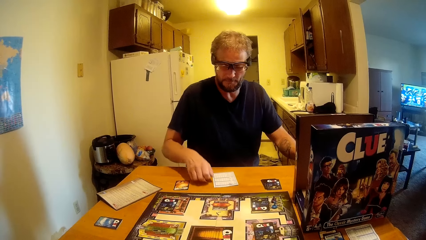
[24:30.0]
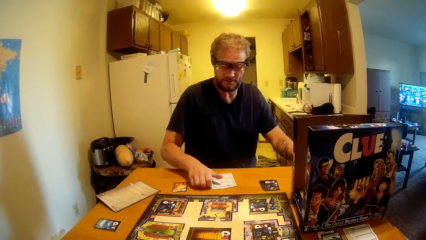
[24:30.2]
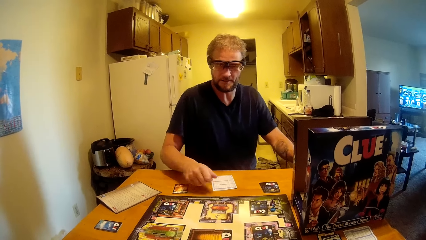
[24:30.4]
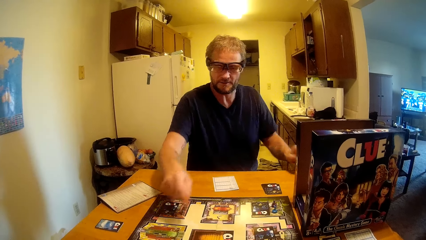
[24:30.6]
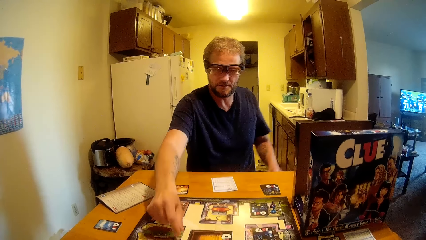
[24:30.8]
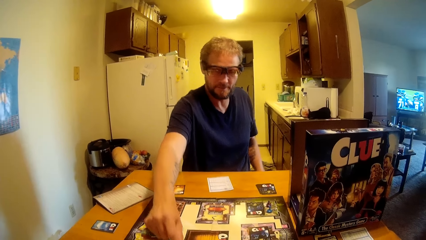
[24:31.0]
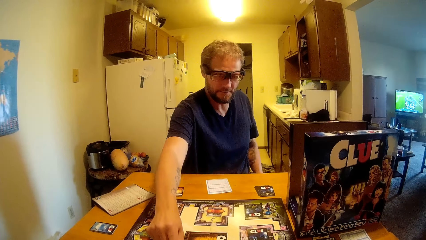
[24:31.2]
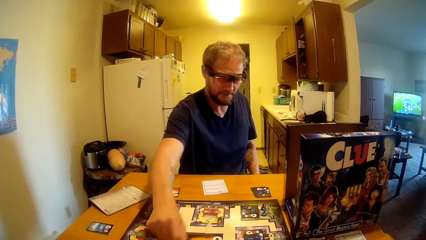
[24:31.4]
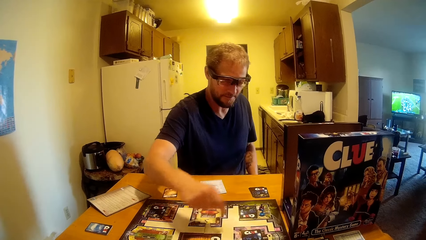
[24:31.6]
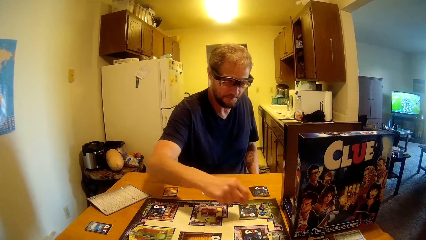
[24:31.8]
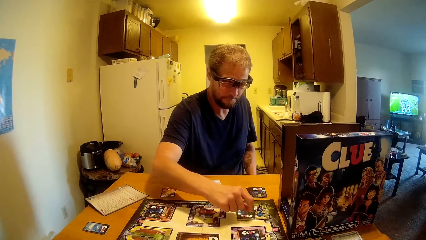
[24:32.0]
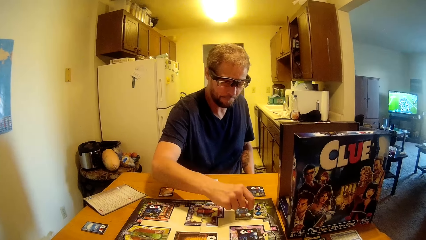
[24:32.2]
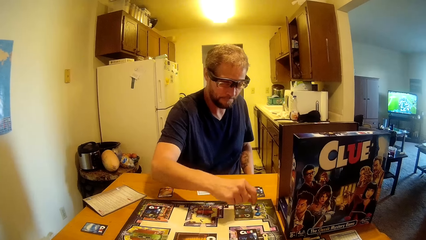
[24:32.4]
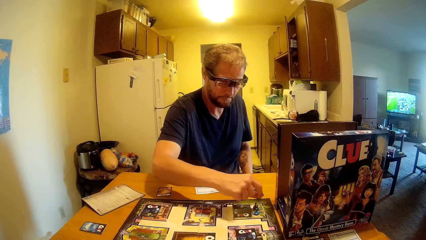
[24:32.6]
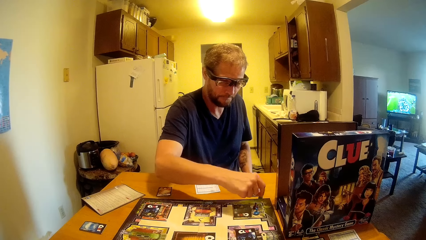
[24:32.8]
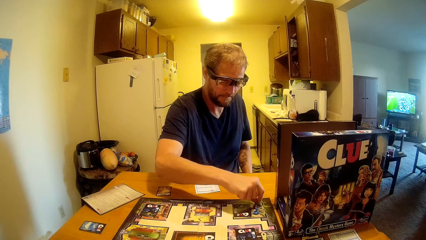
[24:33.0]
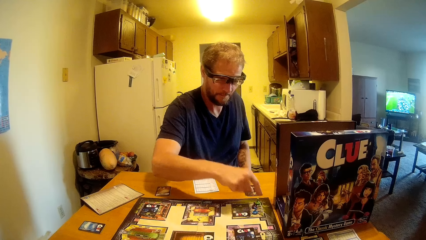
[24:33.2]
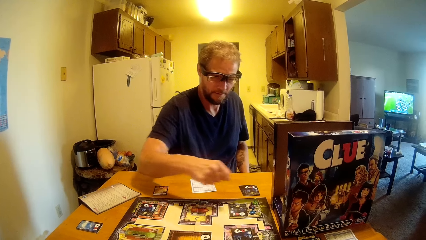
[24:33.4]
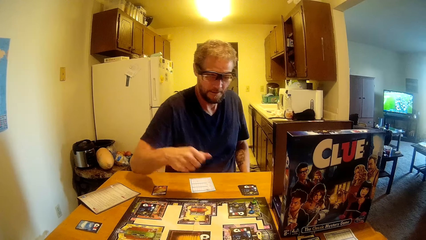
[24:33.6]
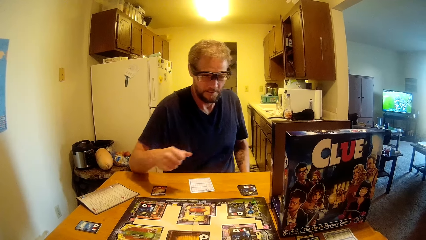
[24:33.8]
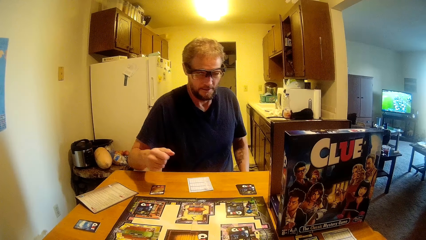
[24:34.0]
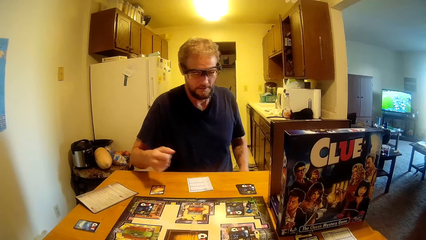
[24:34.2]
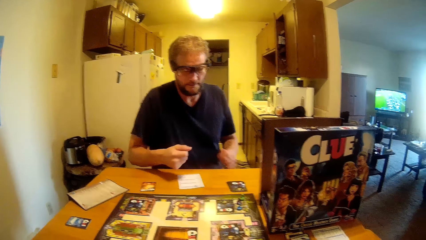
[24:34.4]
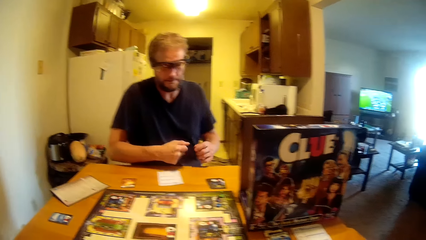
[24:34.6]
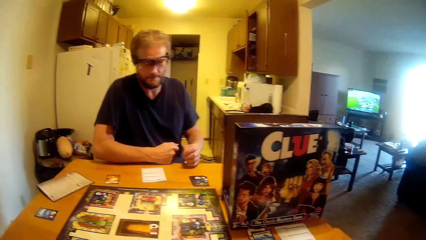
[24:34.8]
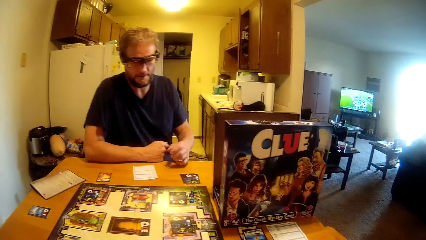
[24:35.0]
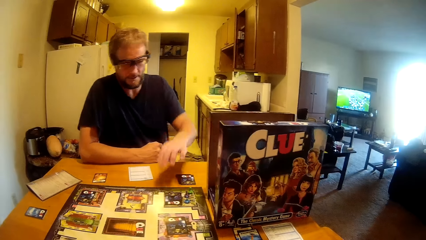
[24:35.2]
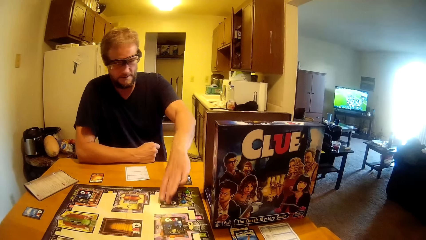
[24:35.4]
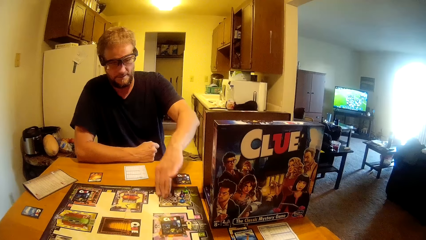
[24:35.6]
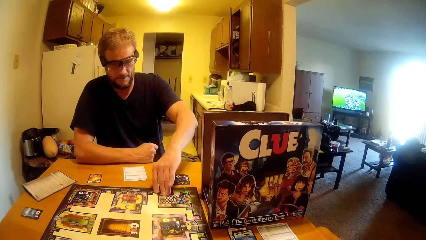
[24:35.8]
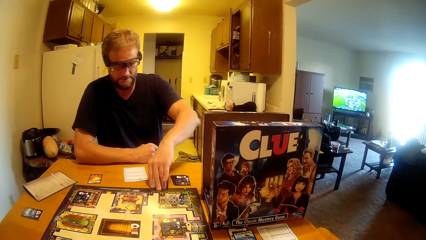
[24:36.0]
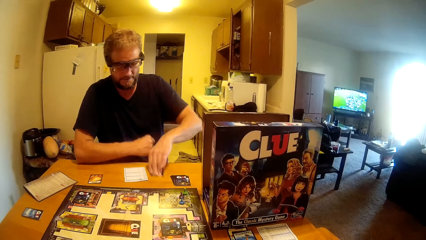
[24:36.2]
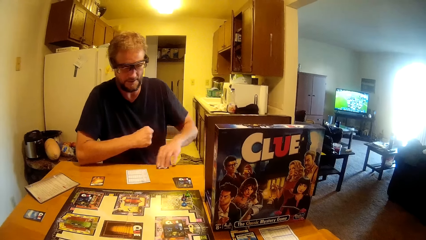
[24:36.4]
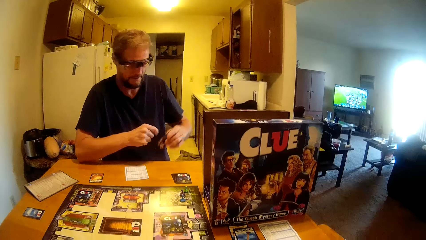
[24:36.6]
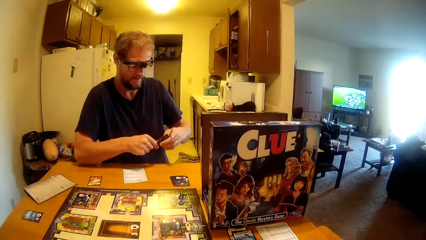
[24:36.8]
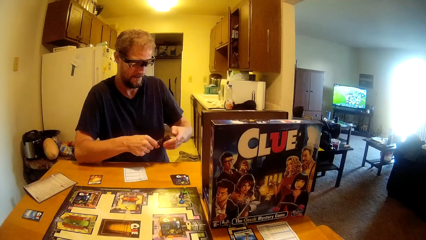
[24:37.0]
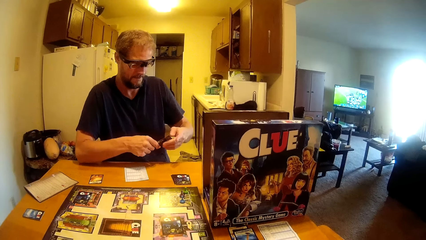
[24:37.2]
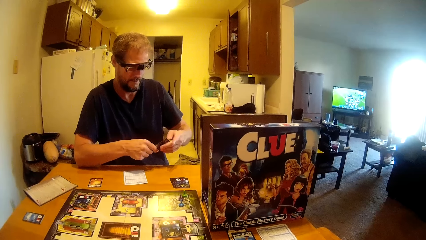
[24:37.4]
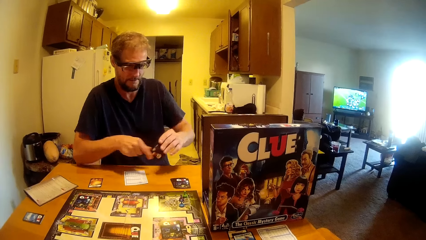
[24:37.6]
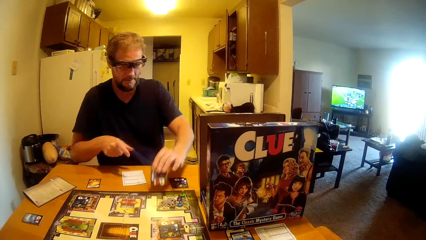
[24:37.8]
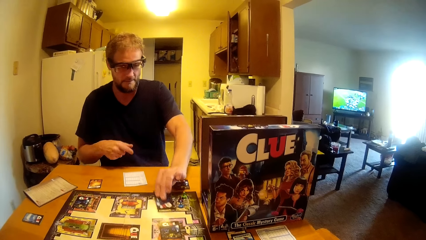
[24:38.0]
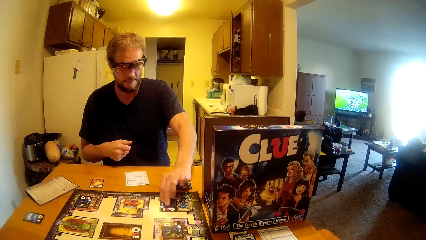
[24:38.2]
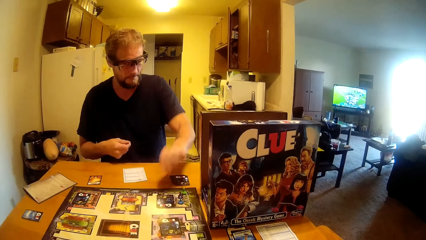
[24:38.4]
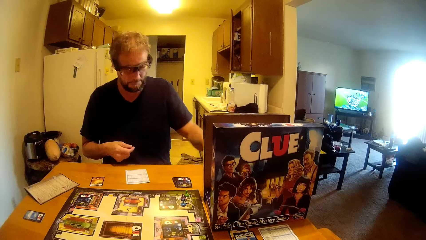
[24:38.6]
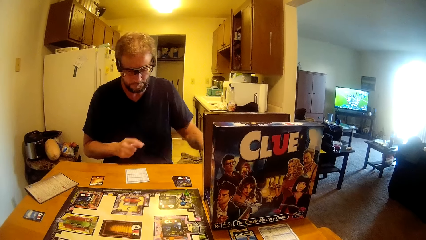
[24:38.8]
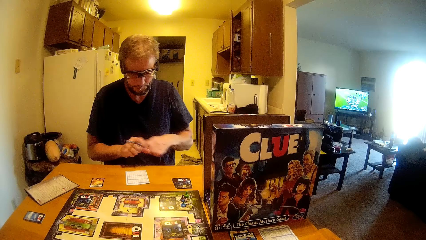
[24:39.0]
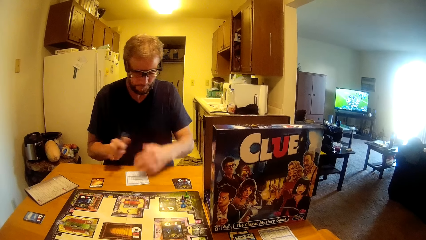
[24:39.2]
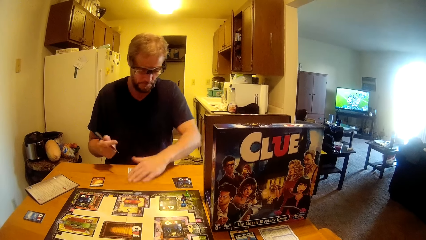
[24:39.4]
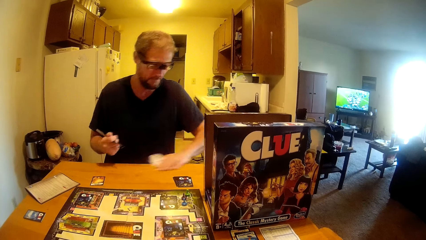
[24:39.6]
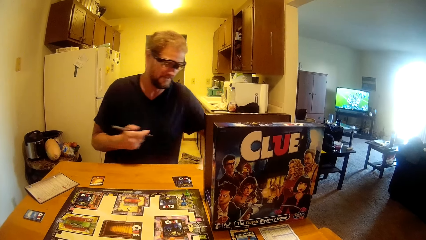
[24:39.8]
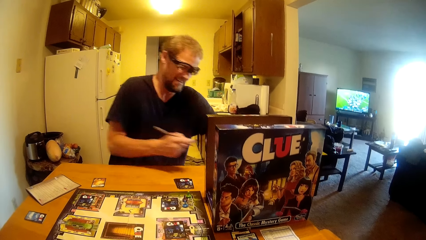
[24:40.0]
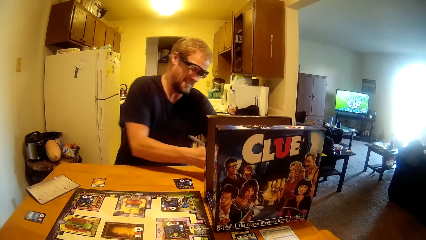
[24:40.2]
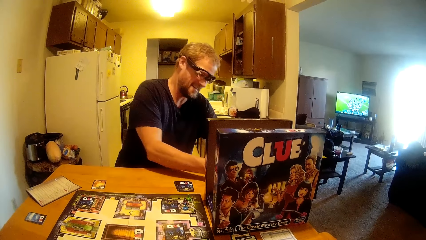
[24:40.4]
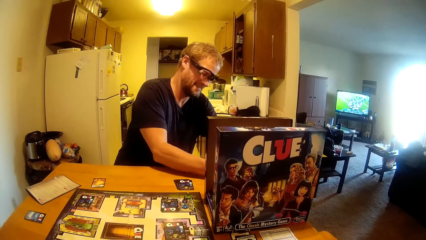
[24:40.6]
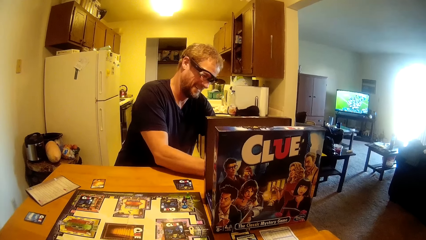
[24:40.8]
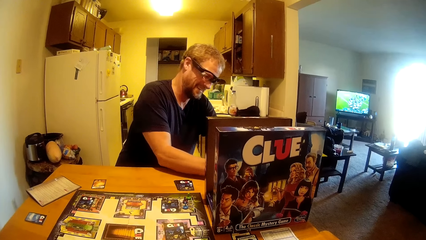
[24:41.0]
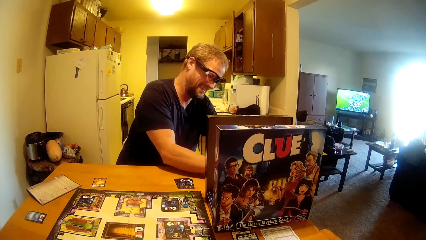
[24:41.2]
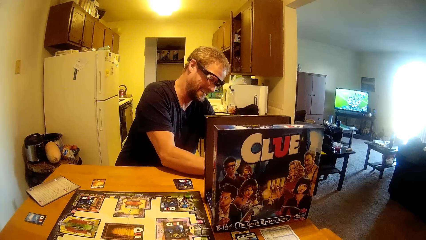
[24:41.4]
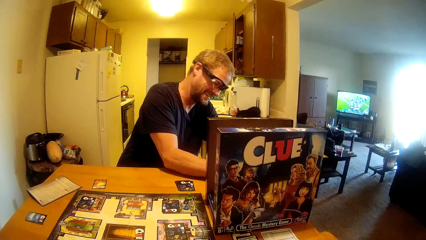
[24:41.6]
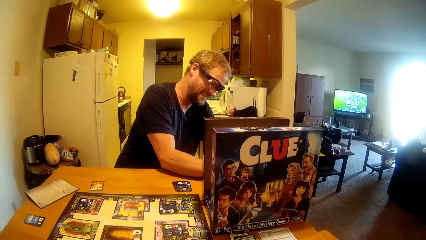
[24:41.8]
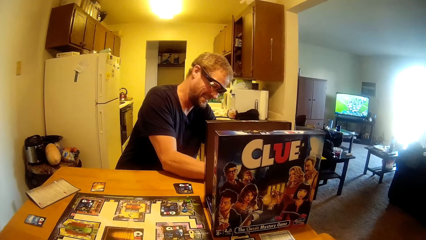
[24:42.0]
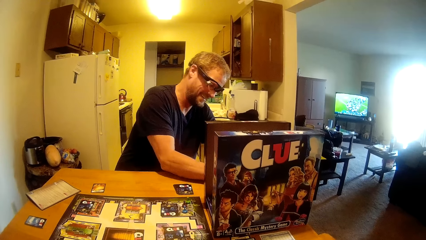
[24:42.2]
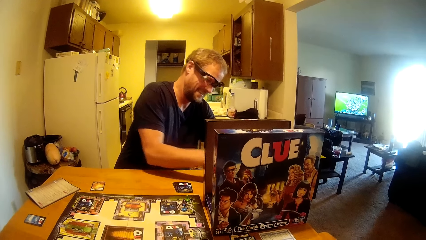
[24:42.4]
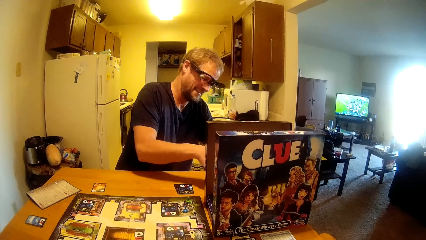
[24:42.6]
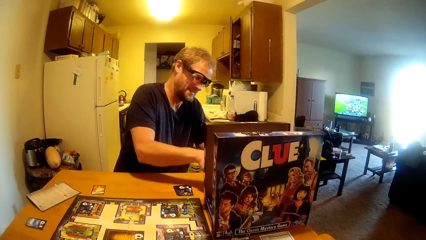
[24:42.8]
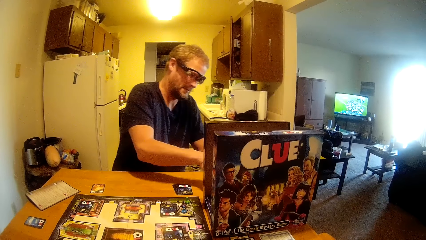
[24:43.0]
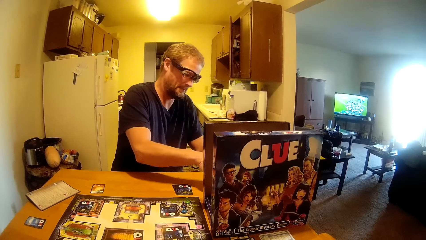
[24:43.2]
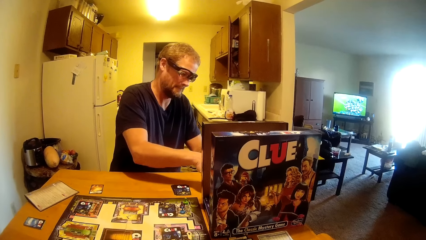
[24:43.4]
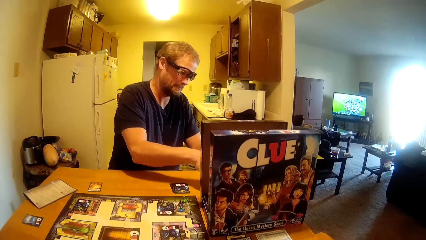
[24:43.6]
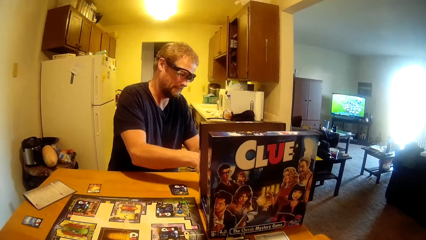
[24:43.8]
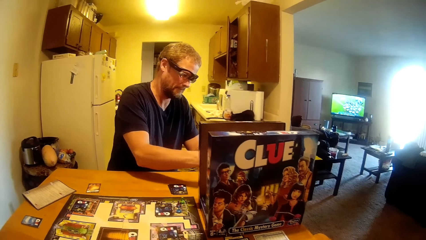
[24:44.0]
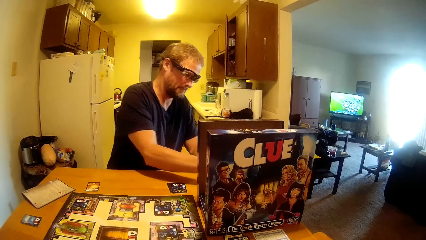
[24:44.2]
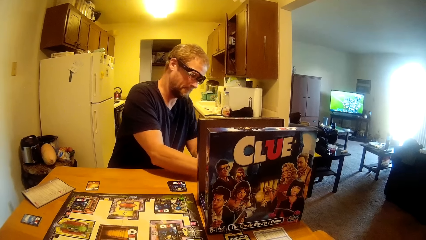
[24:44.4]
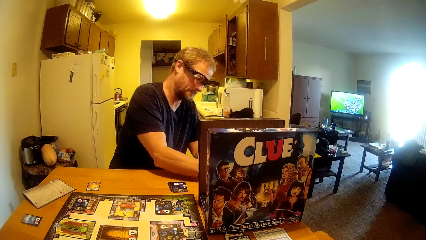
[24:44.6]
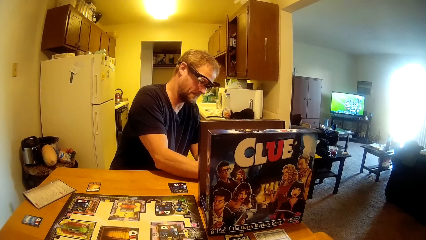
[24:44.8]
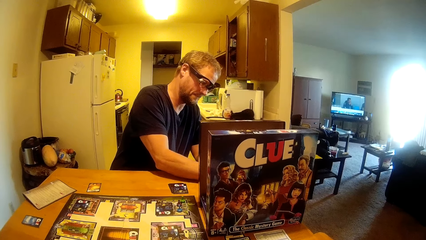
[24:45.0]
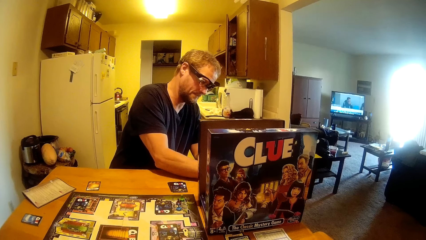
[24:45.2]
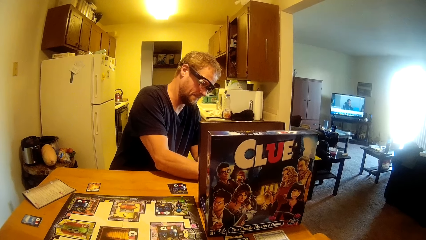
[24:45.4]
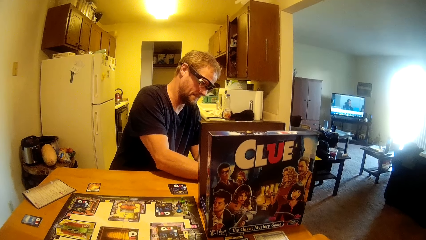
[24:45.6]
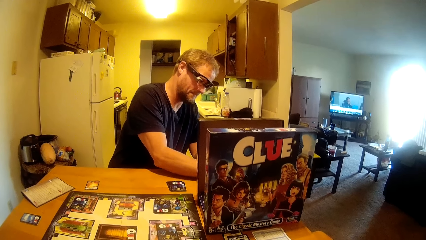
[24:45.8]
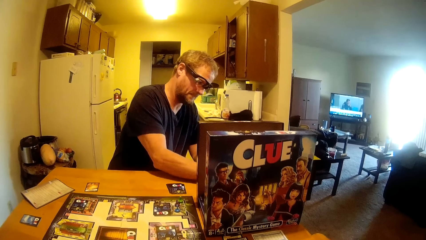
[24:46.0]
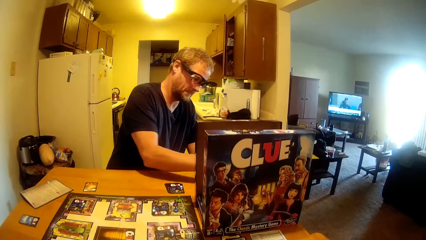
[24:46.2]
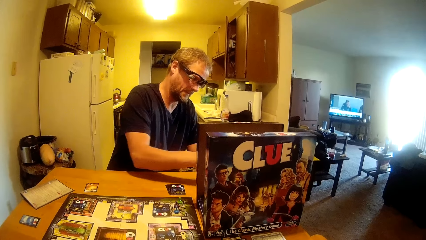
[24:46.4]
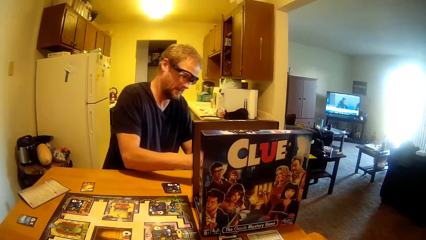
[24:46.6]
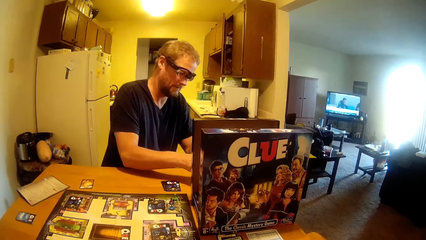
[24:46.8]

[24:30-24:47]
A man talks to the camera wearer. The man makes a move on the board. The man removes a card from the board. The man places the card back on the board. The man takes up the pen. The man drags the paper away. The man writes something down on the slip of paper.
